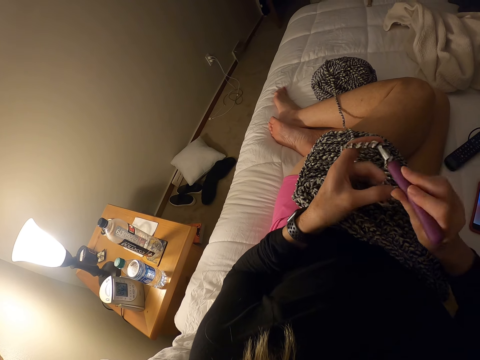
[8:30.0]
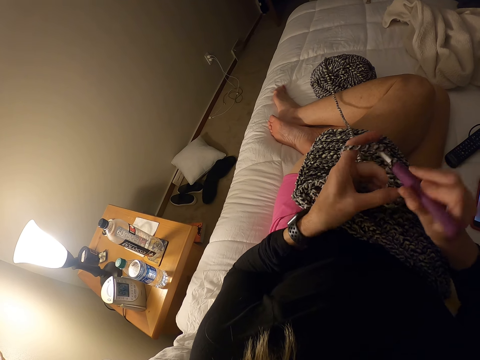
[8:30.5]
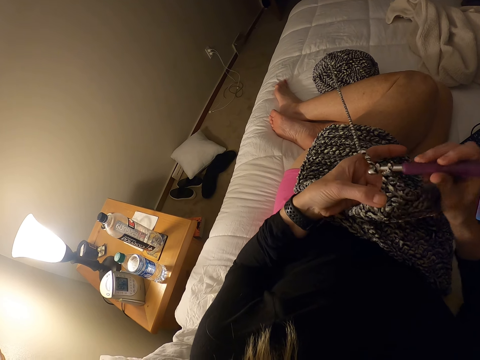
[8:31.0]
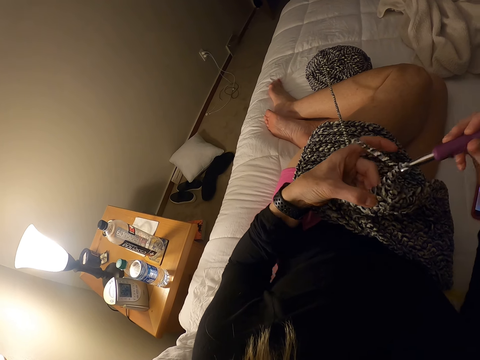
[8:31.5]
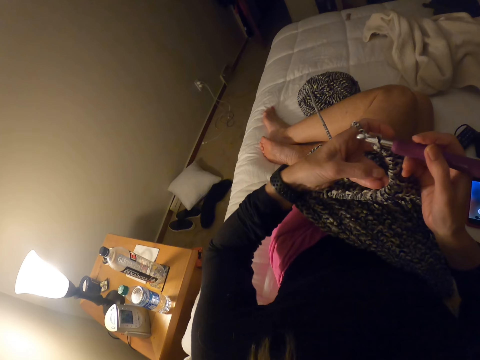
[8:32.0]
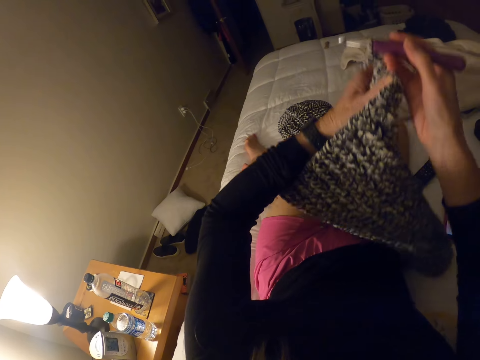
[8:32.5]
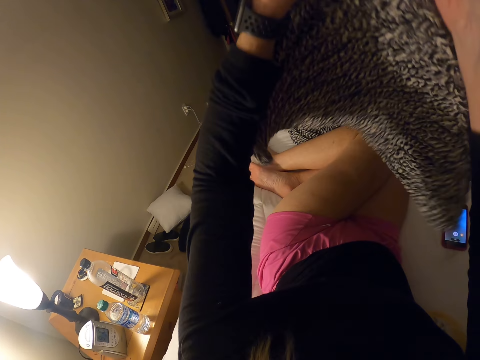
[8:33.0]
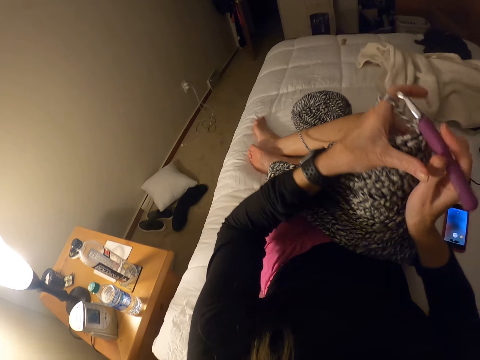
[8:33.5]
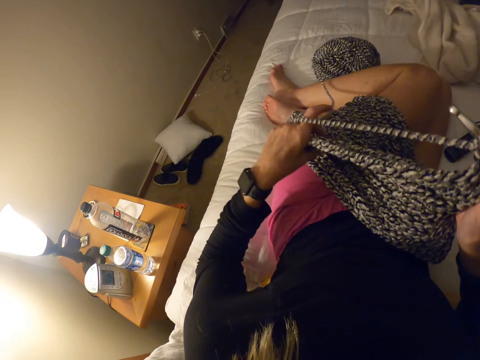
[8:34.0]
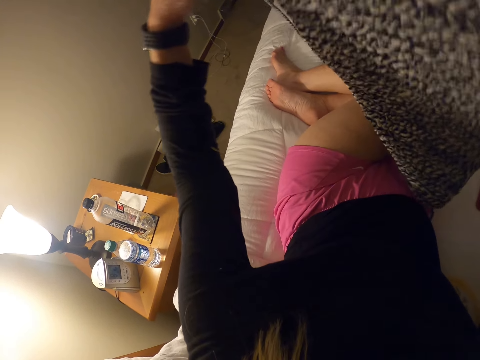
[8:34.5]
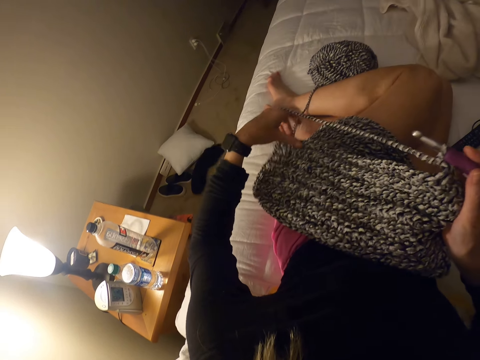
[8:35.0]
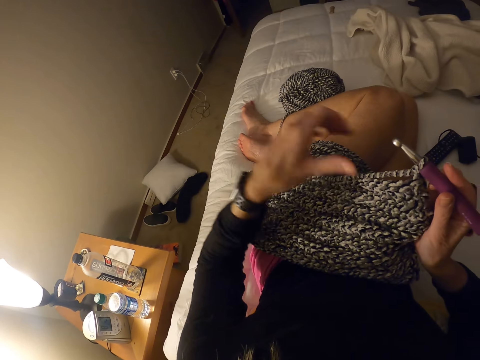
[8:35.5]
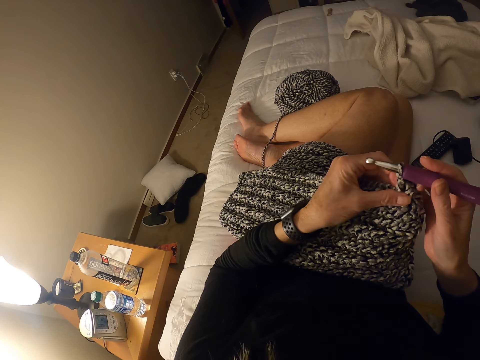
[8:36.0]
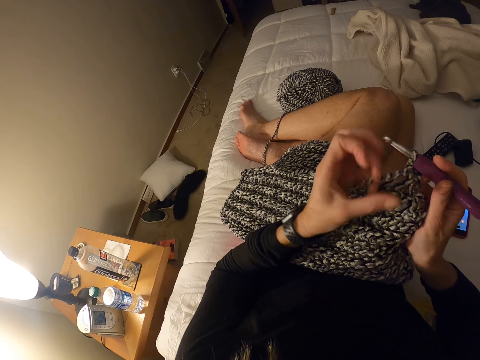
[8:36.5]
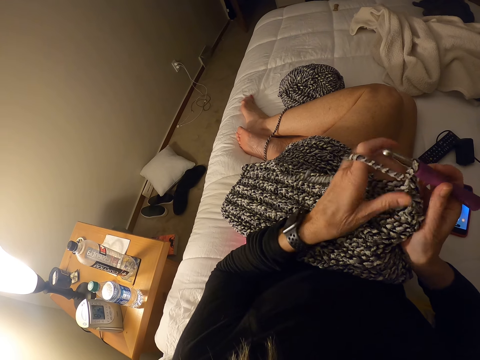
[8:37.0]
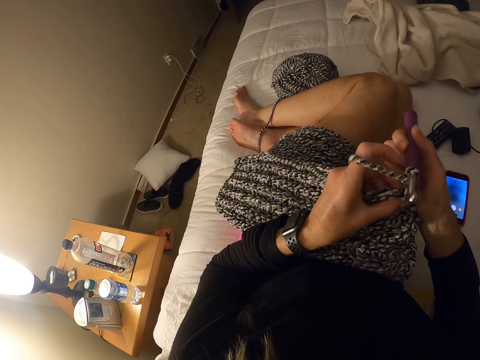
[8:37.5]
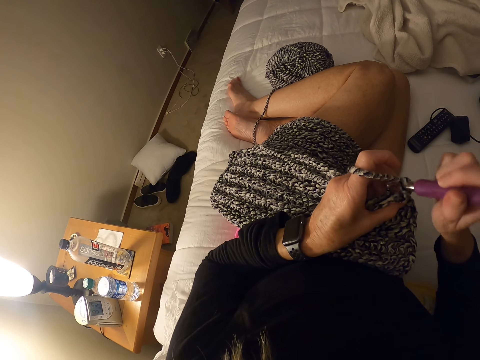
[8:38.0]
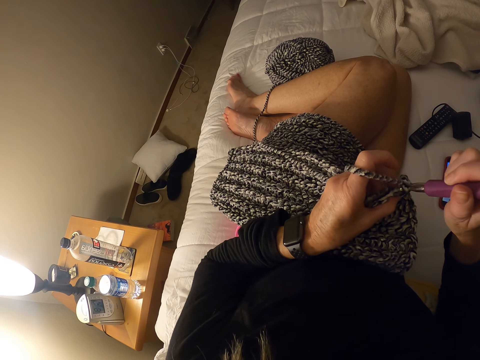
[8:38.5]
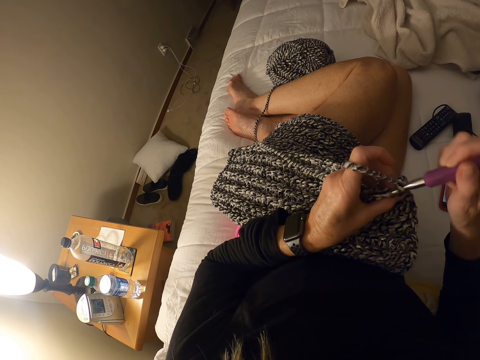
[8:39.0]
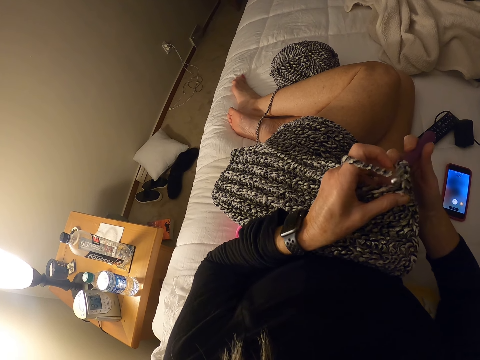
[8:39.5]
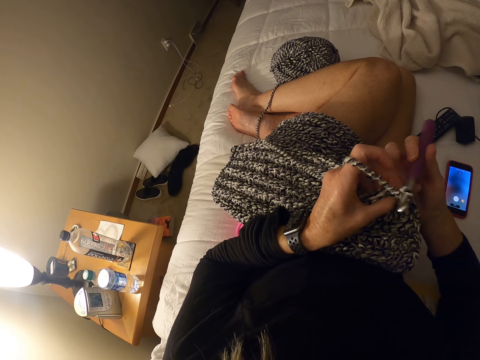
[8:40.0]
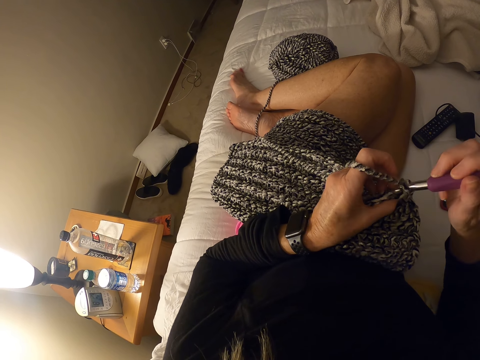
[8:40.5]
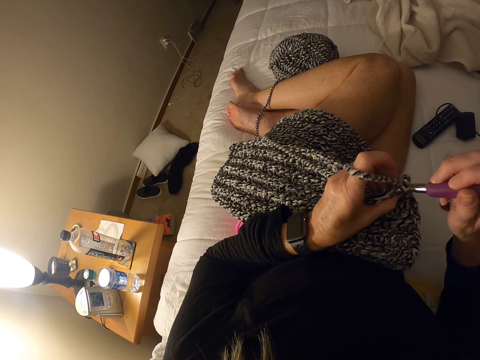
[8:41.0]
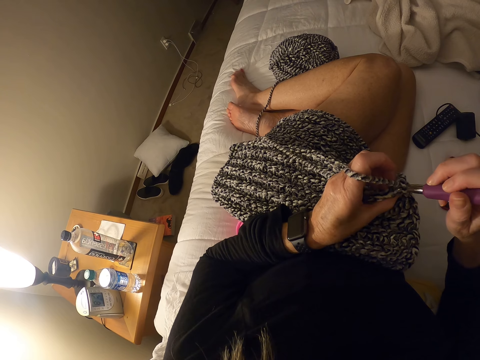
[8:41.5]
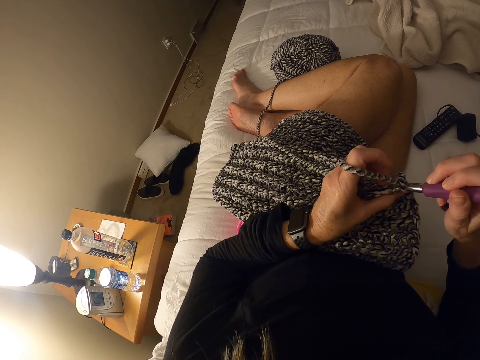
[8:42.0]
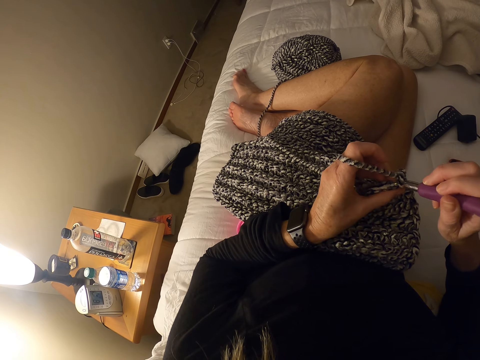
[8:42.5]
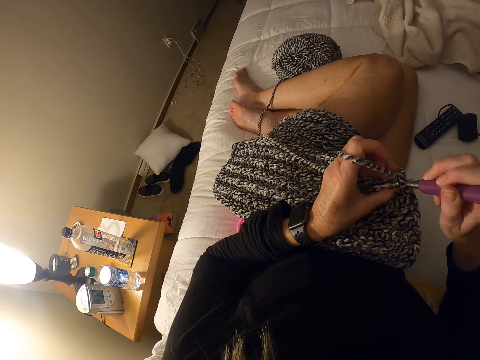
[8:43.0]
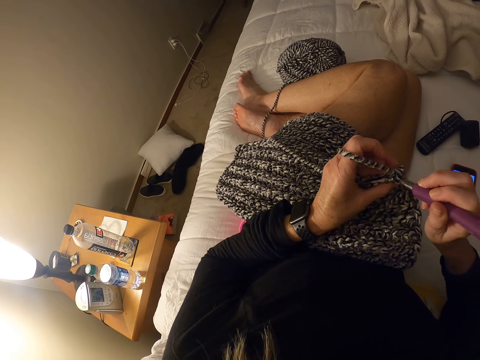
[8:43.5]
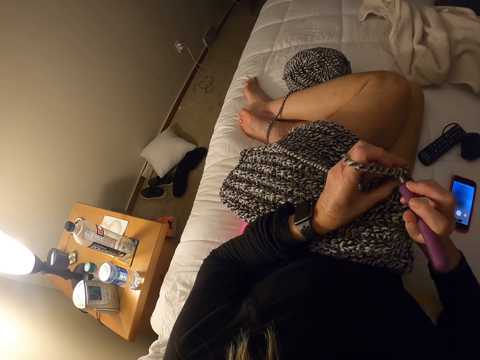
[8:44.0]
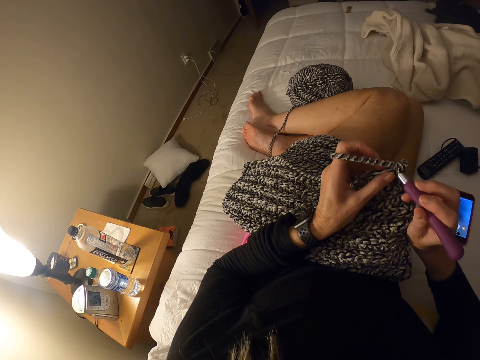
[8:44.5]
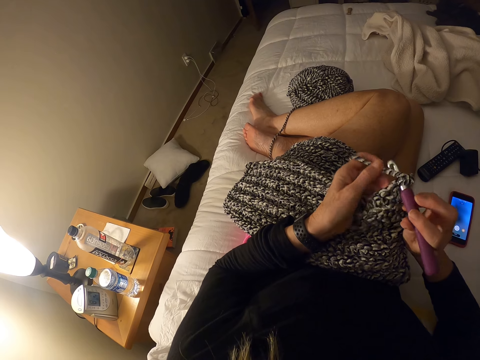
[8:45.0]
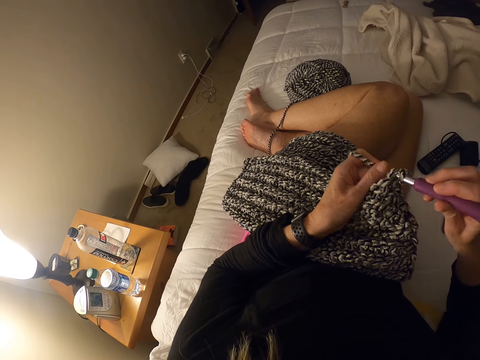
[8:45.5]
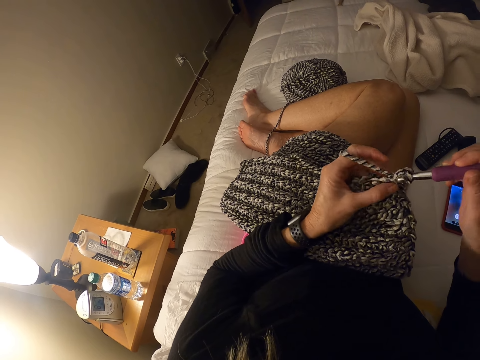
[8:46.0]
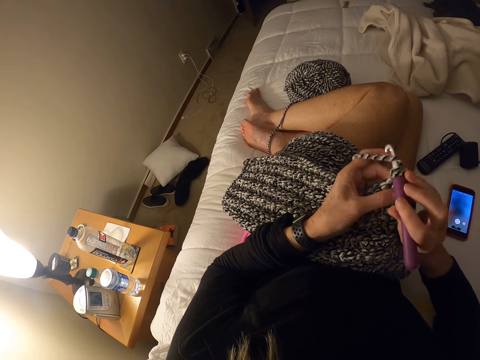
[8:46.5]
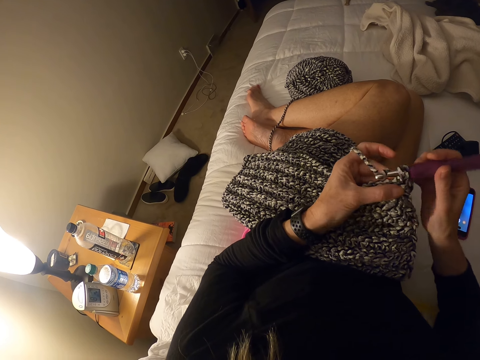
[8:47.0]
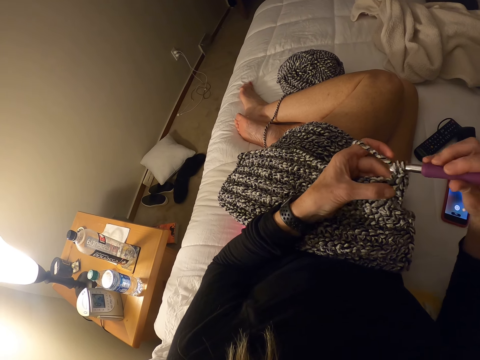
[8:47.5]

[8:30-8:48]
The camera wearer adjusts the crochet with both hands. They lift the fabric. They crochet with the yarn. They crochet the fabric with a crochet hook.

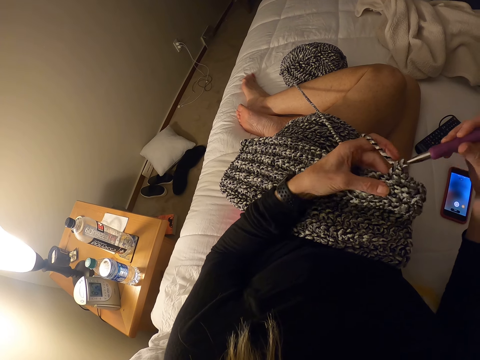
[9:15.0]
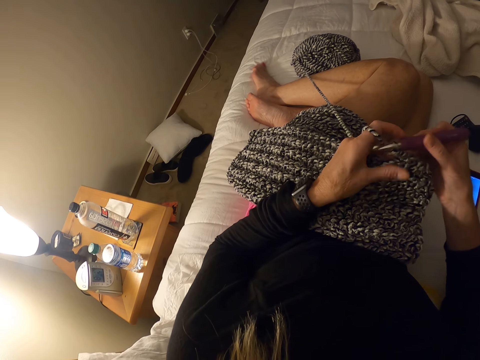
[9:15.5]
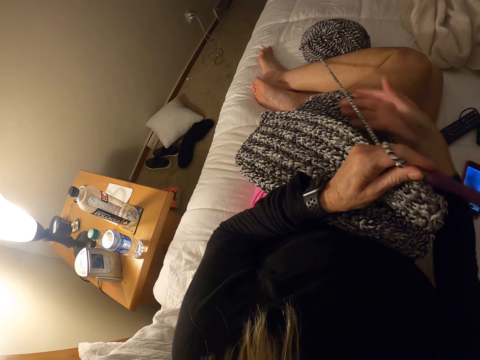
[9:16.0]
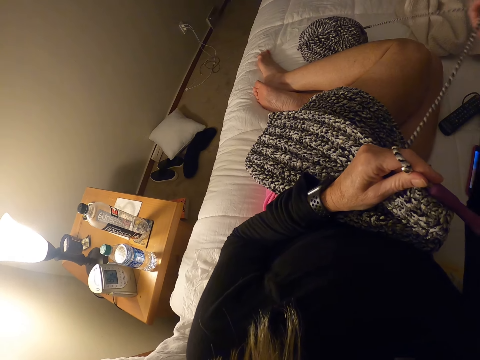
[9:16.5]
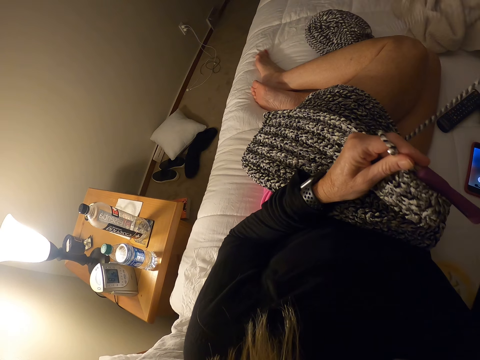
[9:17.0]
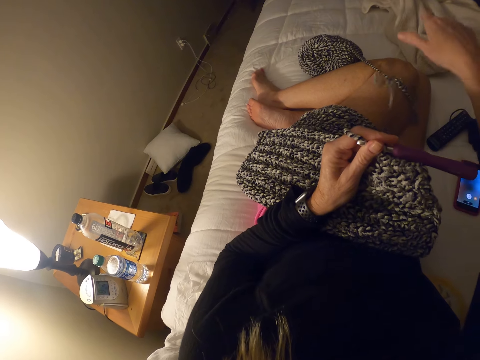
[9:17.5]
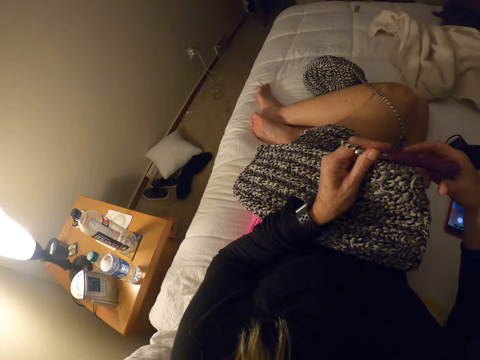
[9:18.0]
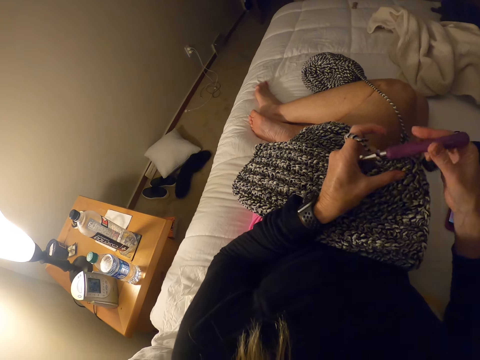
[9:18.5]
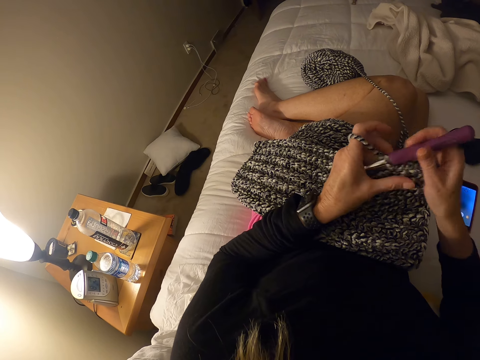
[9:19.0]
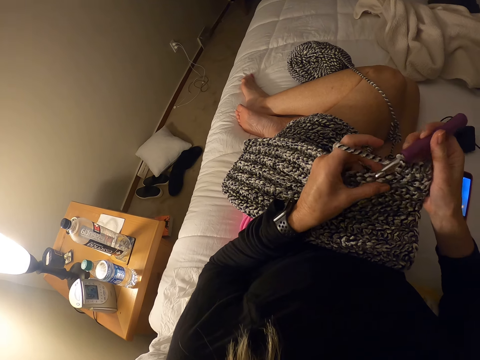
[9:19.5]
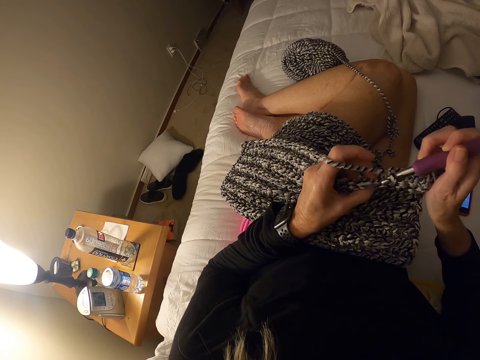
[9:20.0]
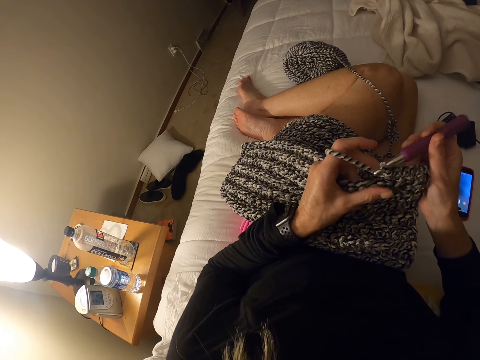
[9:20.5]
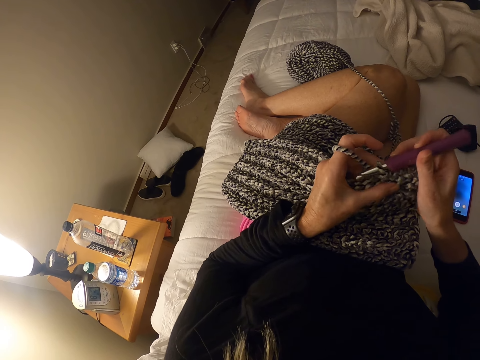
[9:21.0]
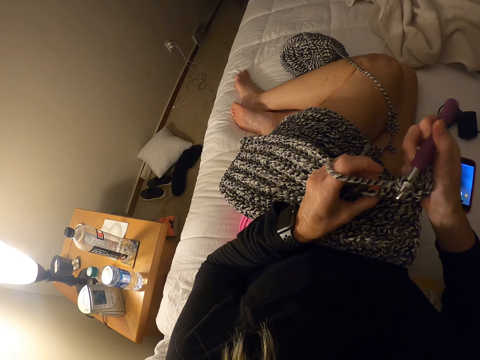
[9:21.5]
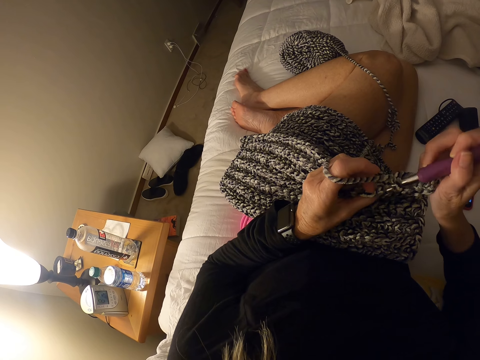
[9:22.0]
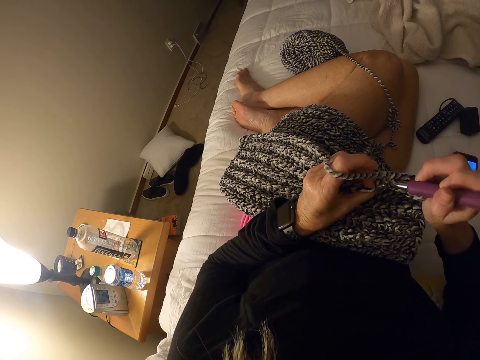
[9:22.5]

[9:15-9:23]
The camera wearer pulls the yarn from the skein of yarn. They hold the crochet hook. They crochet the yarn with the crochet hook.
